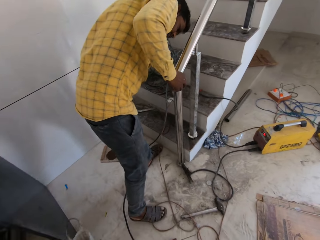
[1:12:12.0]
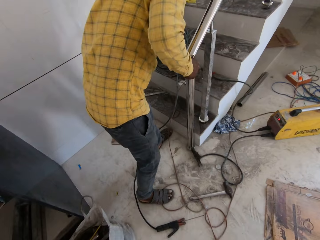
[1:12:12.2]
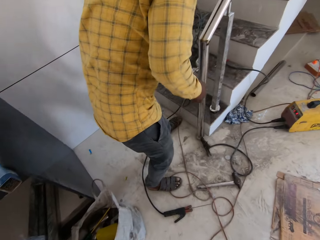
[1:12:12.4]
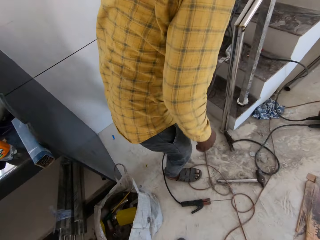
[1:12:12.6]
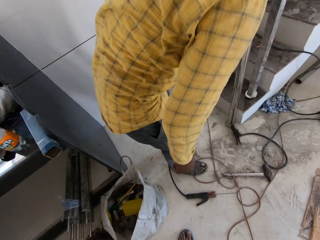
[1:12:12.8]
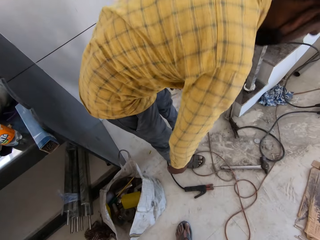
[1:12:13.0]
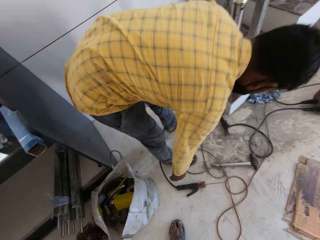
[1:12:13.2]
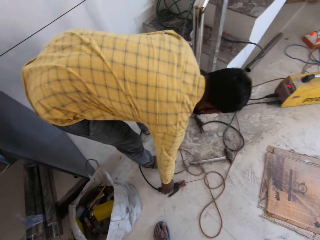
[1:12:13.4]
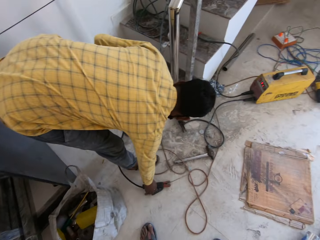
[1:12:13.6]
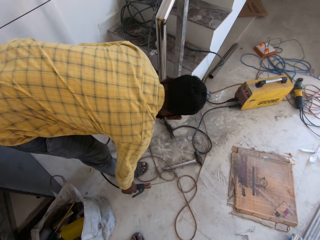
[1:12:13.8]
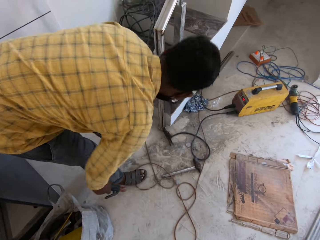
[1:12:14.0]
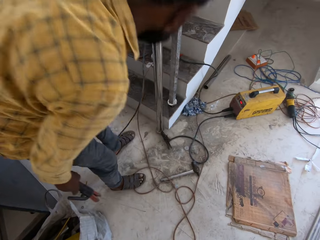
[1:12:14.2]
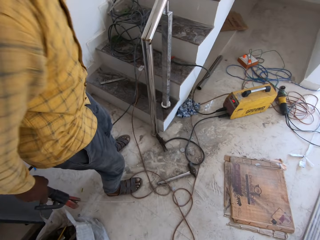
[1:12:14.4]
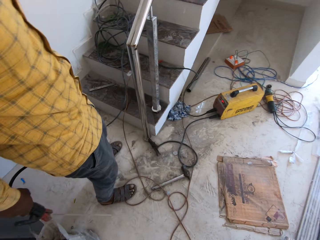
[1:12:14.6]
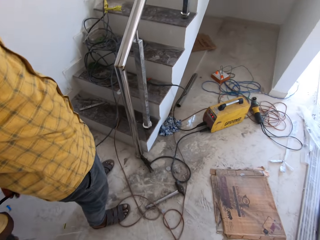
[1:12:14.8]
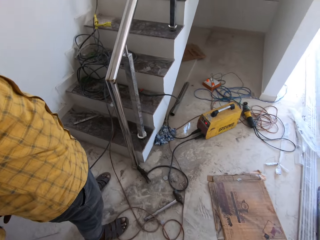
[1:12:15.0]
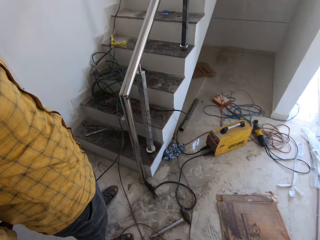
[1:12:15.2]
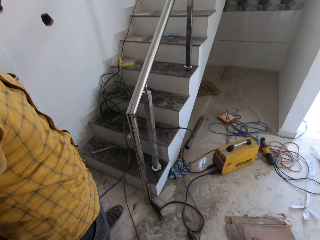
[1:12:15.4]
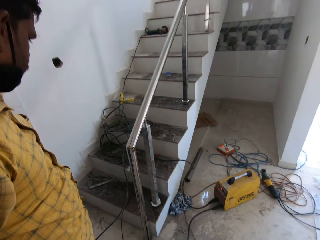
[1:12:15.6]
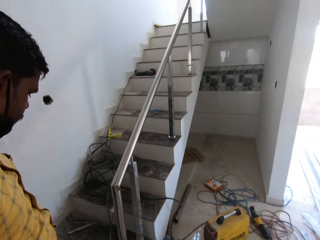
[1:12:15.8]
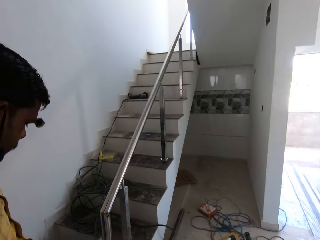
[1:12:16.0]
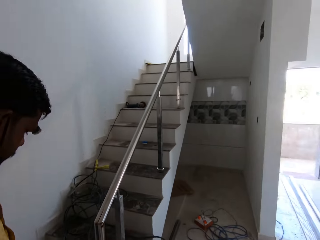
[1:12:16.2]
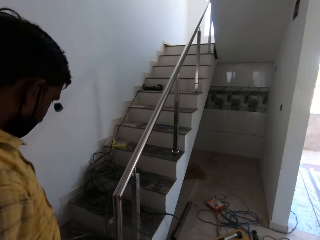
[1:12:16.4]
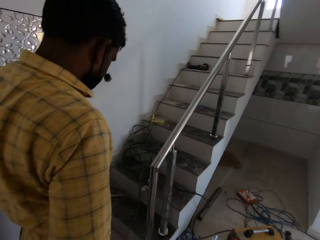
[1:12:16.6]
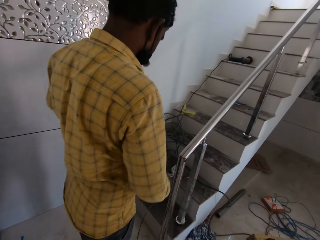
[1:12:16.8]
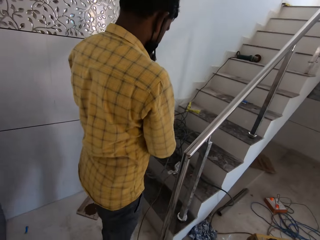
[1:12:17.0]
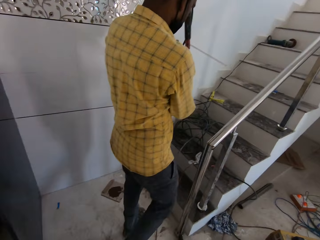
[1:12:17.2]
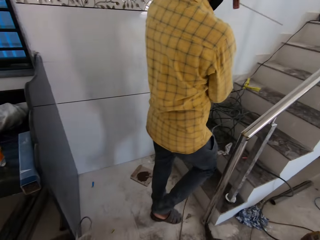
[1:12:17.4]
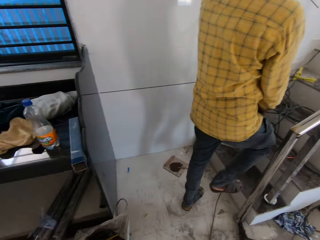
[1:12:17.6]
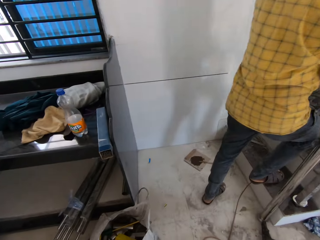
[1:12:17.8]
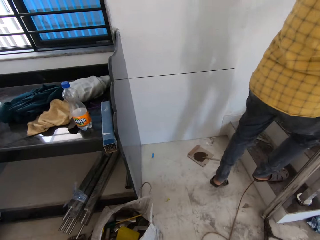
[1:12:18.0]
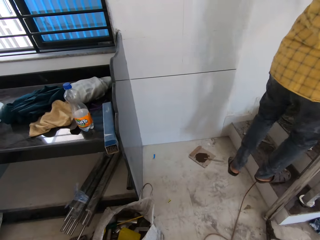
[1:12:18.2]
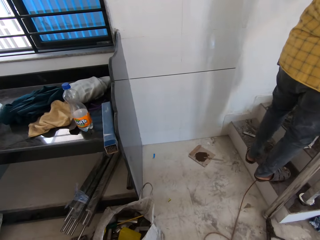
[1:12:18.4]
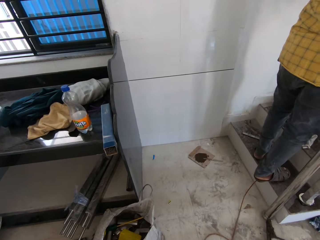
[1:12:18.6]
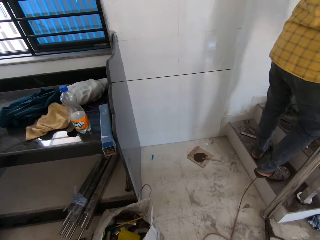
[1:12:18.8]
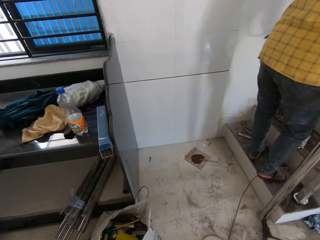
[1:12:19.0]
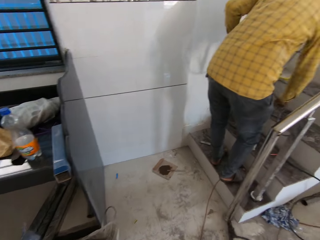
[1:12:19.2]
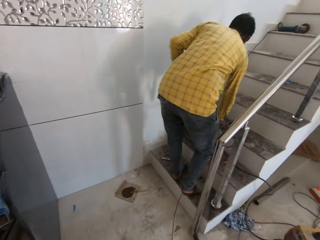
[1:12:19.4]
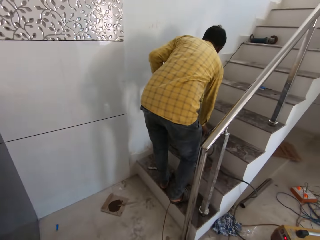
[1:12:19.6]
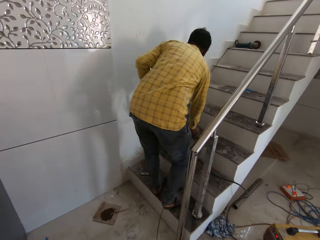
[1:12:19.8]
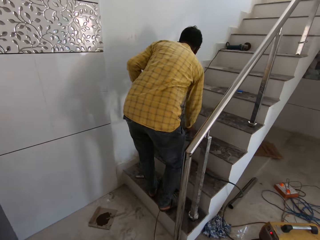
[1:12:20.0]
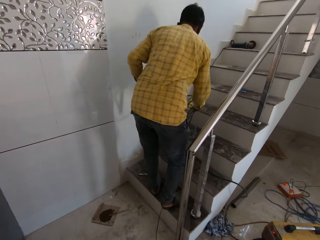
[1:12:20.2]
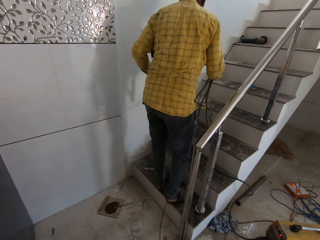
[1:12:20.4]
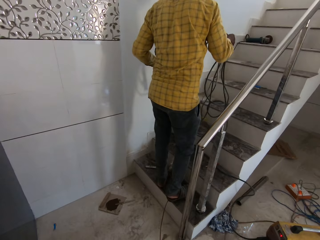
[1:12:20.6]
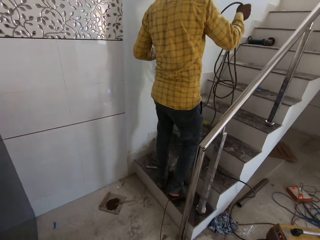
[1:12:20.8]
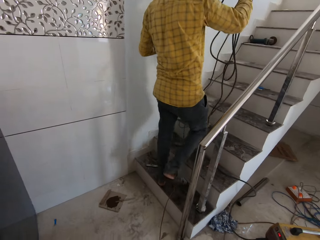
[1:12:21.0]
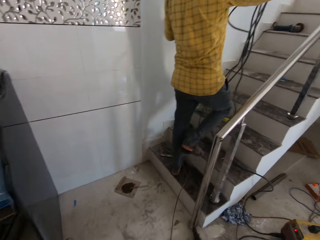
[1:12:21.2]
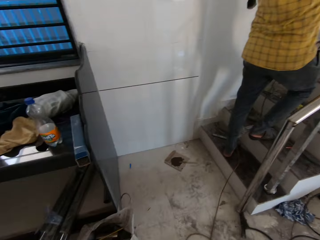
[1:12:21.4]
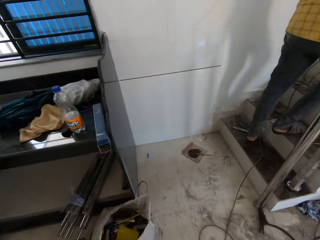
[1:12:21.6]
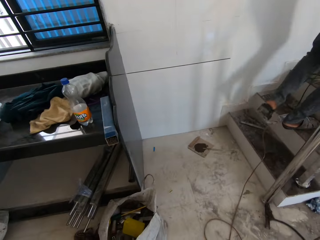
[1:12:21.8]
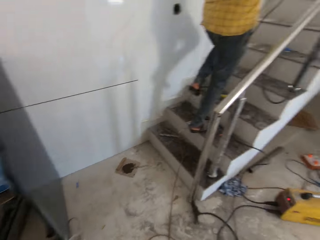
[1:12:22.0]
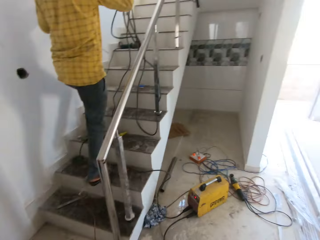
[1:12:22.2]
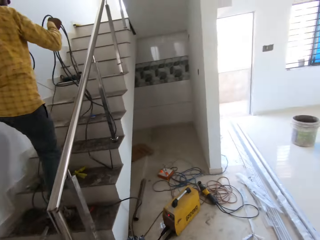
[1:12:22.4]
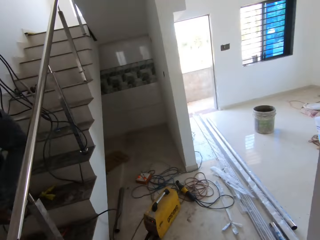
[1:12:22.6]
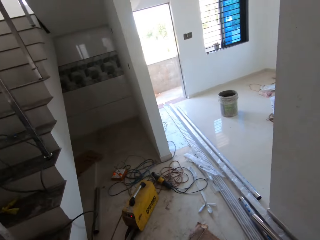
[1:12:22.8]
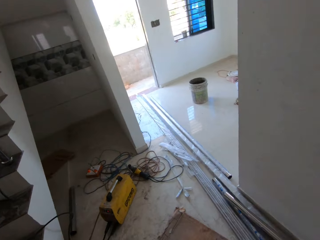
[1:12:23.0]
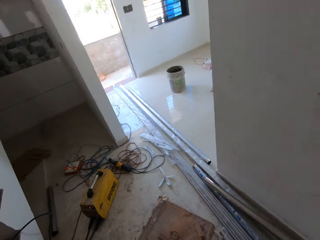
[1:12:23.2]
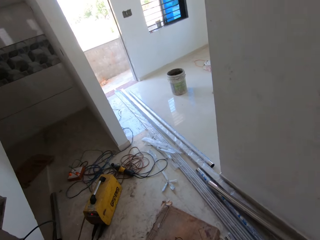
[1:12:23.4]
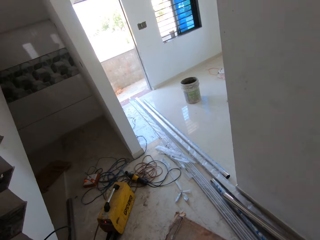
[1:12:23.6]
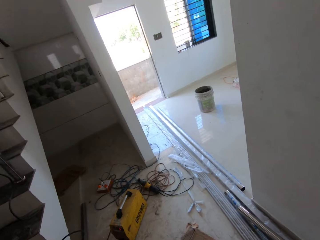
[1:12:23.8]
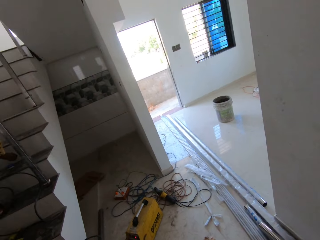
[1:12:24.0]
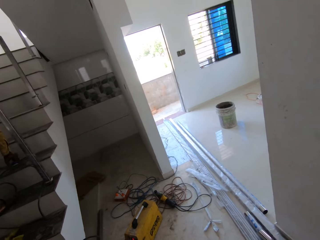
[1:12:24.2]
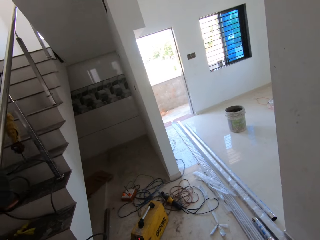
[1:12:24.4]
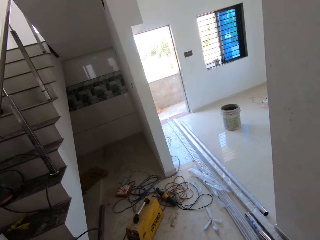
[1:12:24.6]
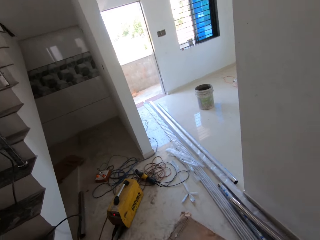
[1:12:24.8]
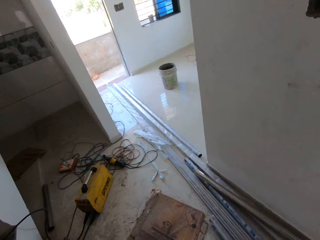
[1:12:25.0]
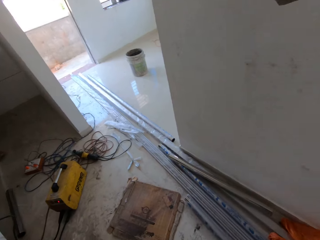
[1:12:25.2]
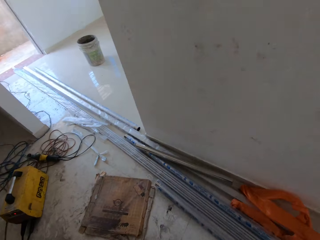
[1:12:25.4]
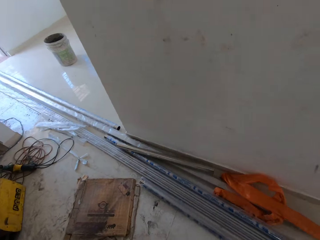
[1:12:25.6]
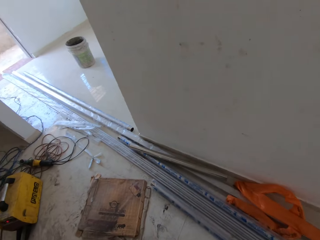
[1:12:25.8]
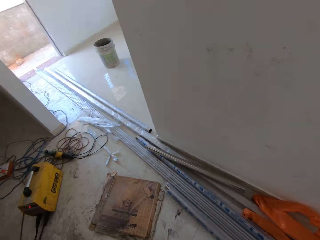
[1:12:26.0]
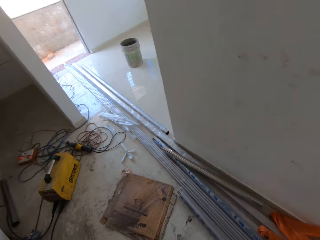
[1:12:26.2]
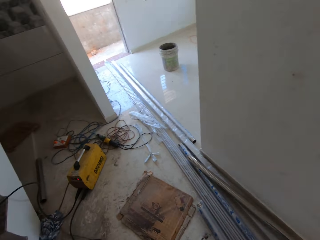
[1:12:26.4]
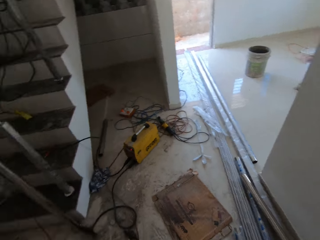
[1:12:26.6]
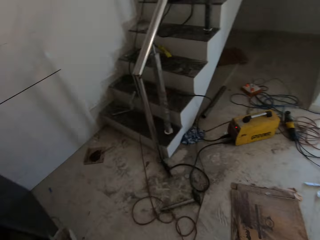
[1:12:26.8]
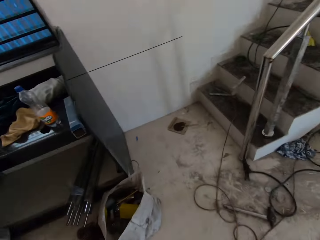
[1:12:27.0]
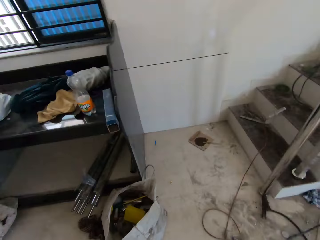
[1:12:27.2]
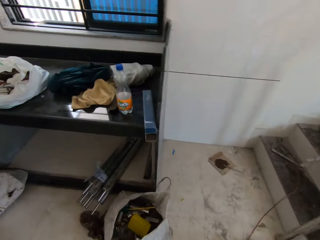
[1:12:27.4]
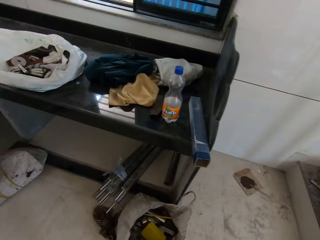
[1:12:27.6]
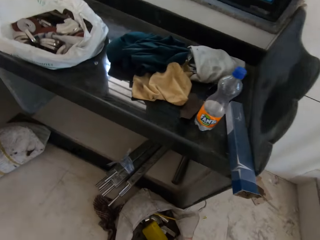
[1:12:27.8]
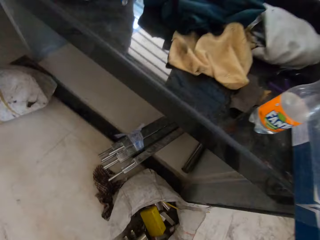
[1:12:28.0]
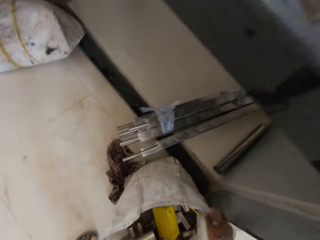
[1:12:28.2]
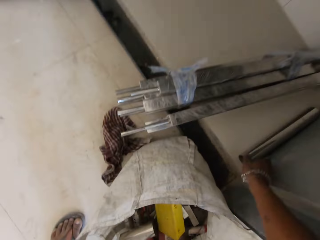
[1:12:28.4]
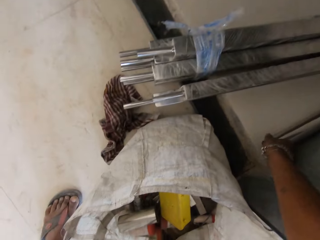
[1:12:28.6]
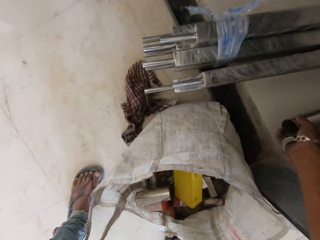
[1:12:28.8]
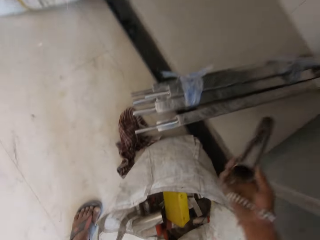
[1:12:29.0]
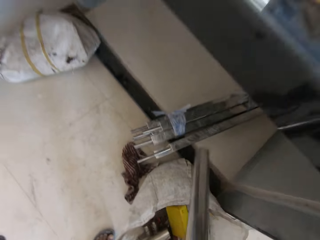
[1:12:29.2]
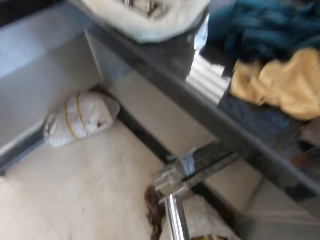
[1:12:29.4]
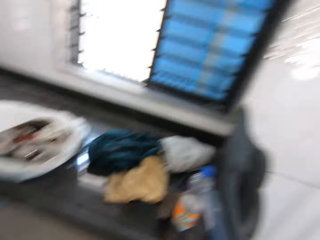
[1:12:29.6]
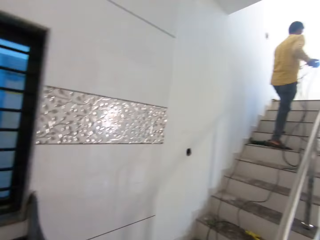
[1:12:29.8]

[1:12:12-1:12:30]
The man picks up the welding tool from the floor with his right hand. The man holds the welding tool with his left hand. Another man climbs a staircase. The other man picks the welding pliers cable from the staircase with his right hand. The other man climbs the staircase. The camera wearer picks a railing from the floor with his right hand.

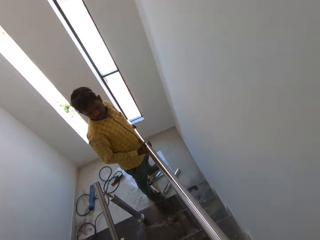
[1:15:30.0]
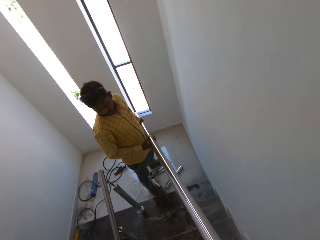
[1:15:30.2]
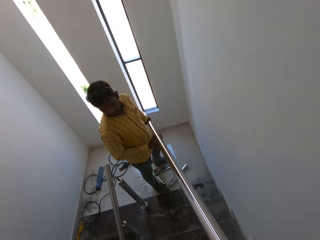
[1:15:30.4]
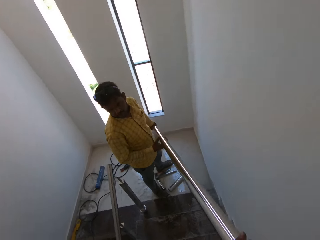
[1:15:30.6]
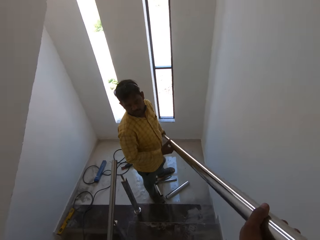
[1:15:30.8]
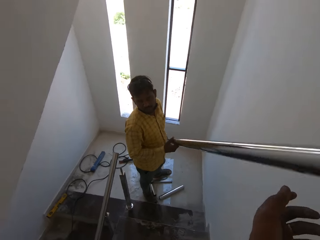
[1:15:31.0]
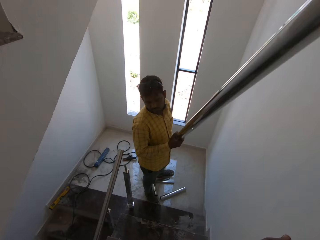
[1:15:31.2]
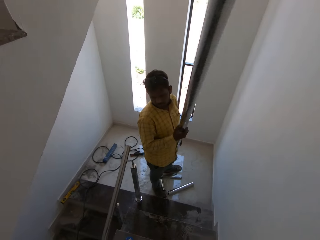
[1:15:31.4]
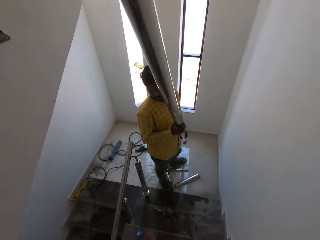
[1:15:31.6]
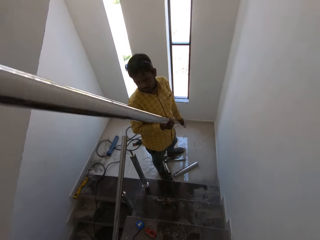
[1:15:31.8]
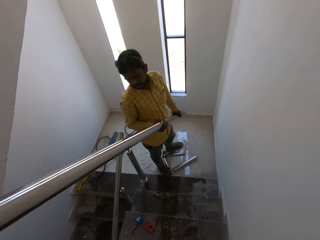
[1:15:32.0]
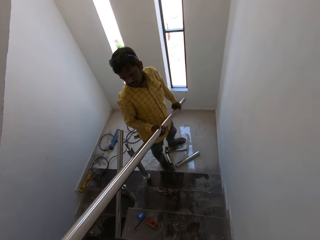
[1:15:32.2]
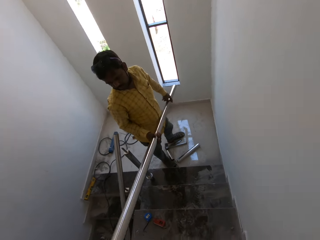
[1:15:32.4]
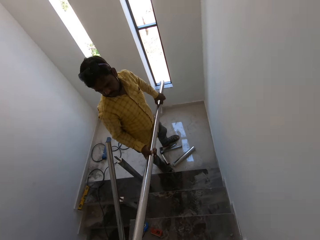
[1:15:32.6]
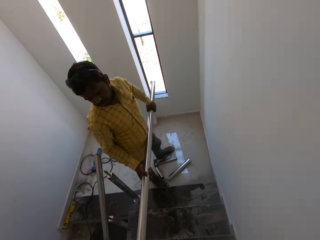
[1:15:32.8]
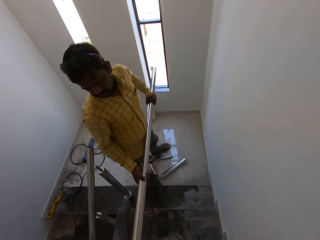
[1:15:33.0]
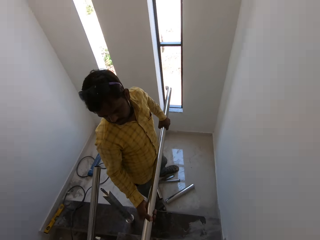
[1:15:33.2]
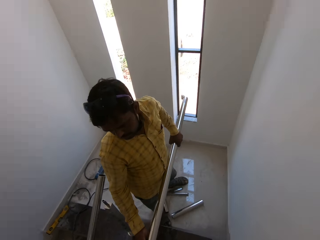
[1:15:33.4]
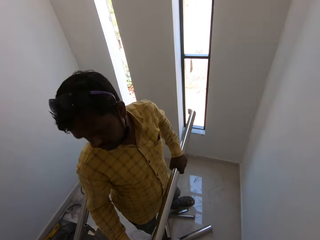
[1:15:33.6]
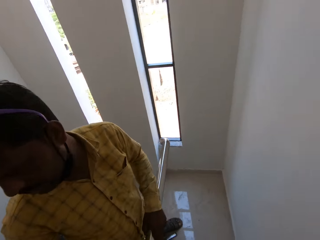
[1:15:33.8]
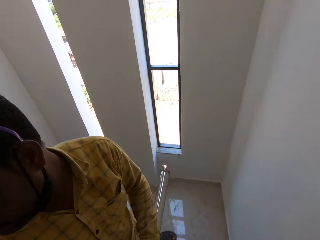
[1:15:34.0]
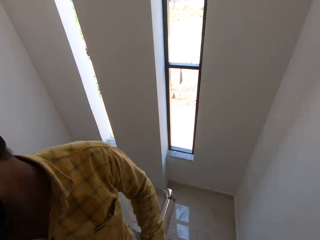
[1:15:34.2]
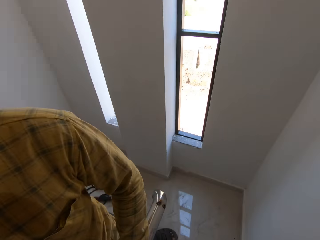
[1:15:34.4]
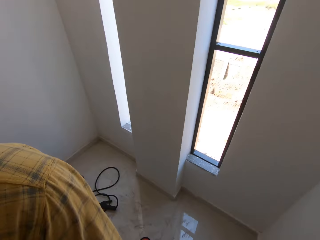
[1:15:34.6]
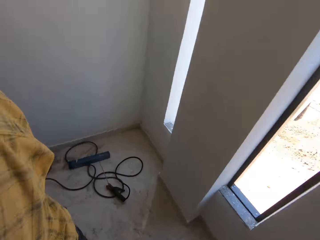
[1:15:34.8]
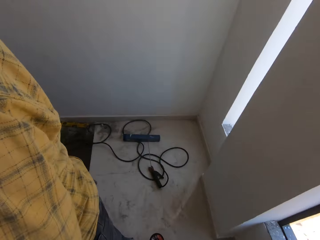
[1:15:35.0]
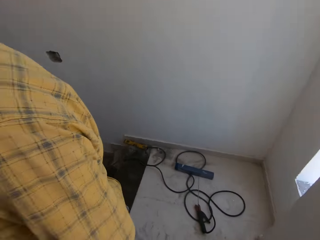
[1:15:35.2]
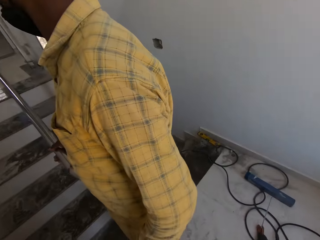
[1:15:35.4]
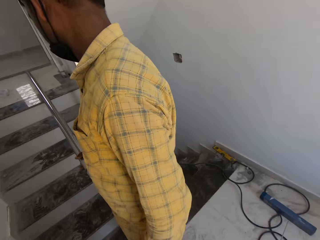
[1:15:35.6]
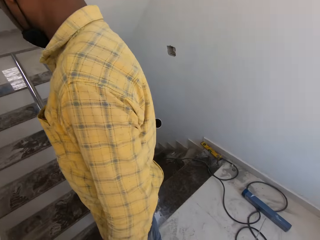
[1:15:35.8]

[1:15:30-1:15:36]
The man lifts the railing with both hands and drops the railing on the floor with both hands. The camera wearer climbs down the staircase.
